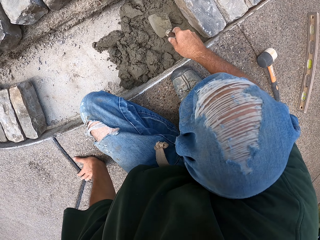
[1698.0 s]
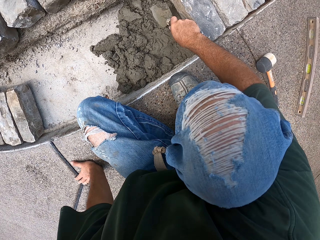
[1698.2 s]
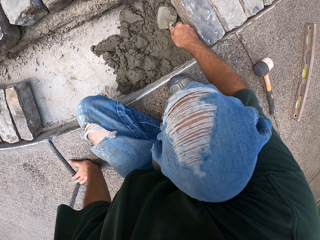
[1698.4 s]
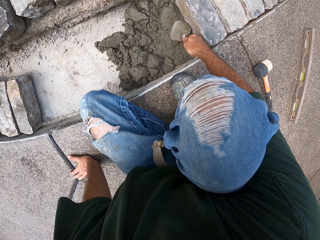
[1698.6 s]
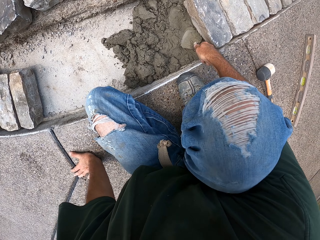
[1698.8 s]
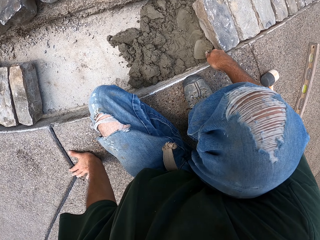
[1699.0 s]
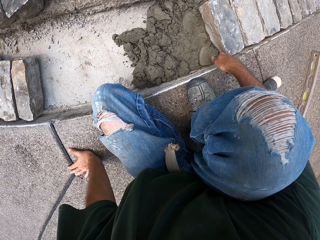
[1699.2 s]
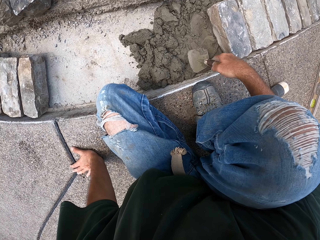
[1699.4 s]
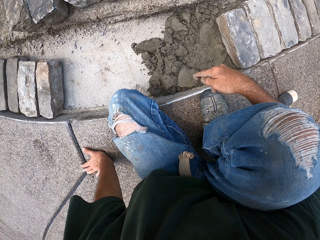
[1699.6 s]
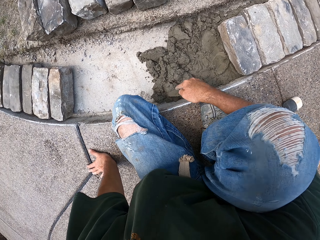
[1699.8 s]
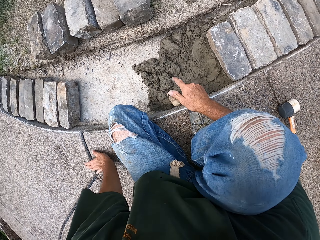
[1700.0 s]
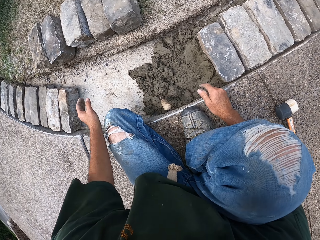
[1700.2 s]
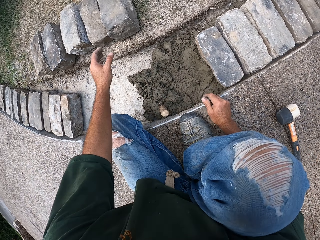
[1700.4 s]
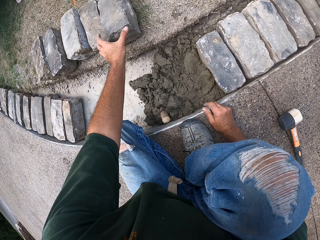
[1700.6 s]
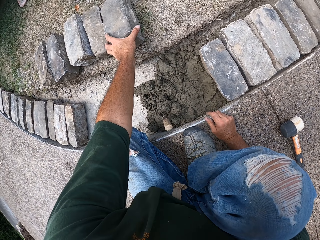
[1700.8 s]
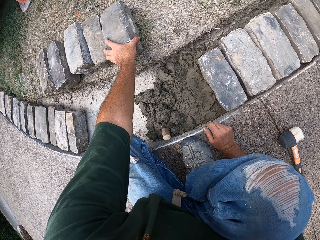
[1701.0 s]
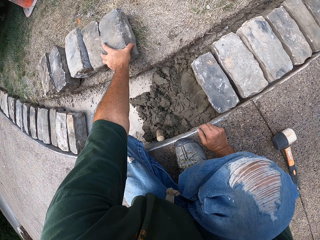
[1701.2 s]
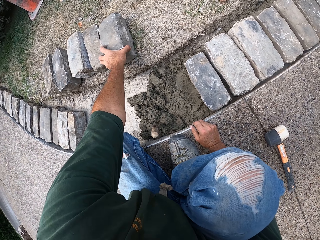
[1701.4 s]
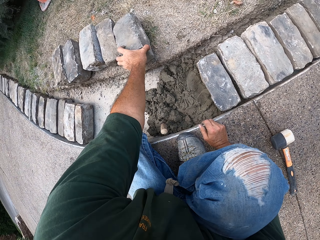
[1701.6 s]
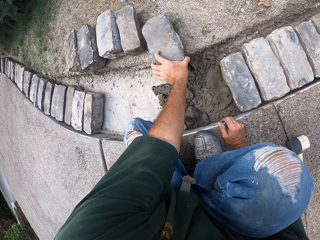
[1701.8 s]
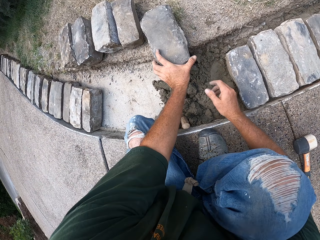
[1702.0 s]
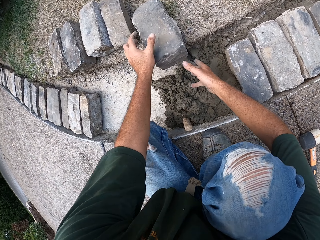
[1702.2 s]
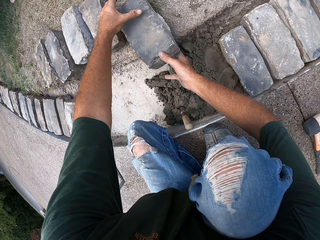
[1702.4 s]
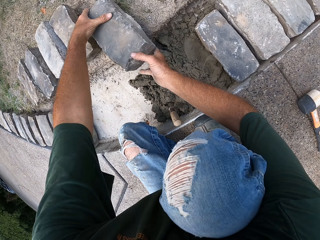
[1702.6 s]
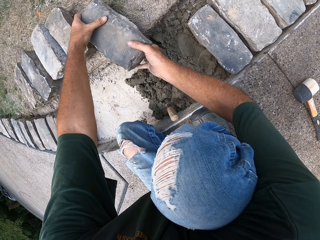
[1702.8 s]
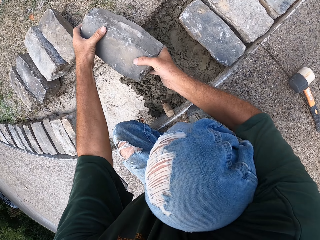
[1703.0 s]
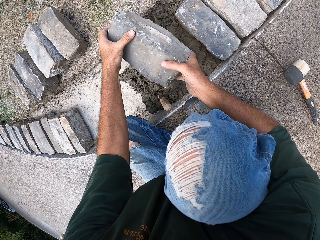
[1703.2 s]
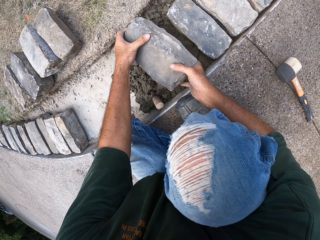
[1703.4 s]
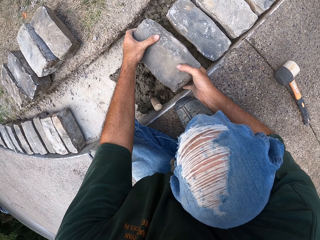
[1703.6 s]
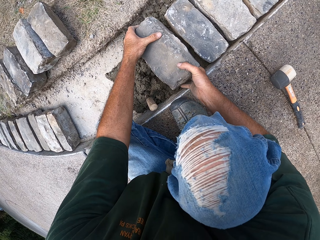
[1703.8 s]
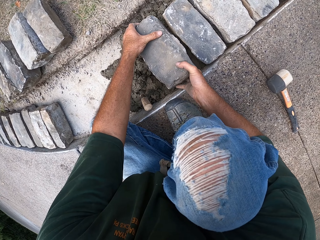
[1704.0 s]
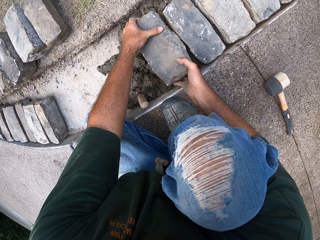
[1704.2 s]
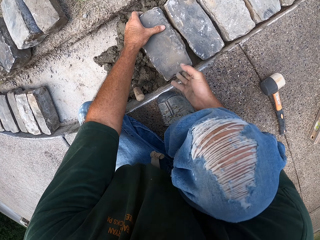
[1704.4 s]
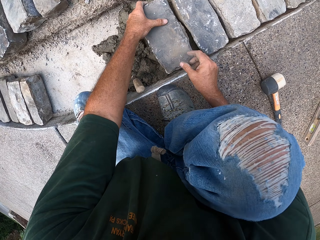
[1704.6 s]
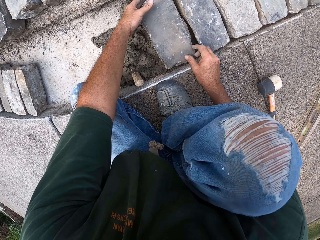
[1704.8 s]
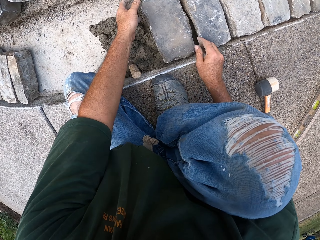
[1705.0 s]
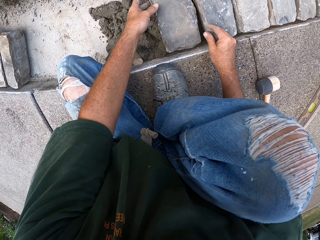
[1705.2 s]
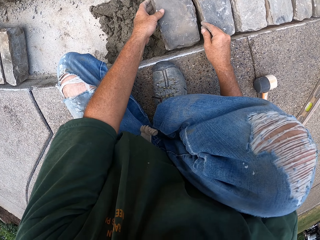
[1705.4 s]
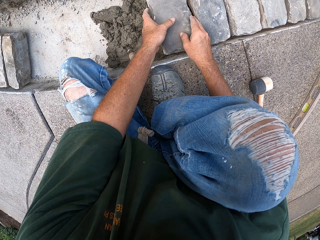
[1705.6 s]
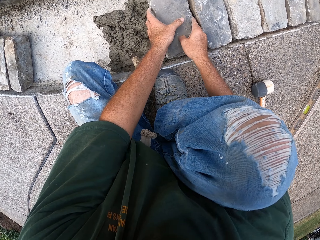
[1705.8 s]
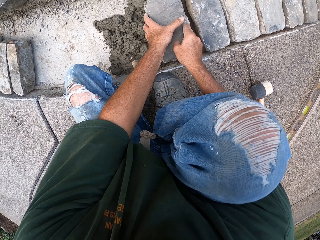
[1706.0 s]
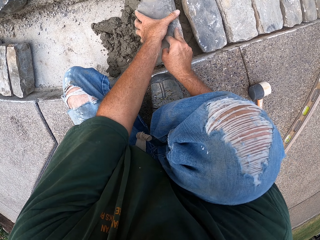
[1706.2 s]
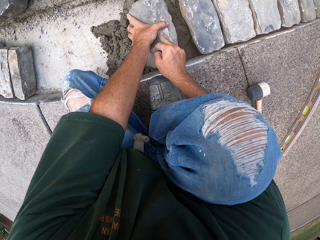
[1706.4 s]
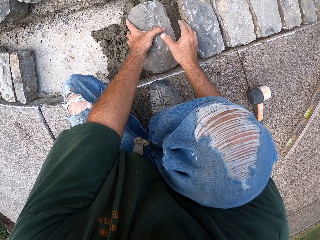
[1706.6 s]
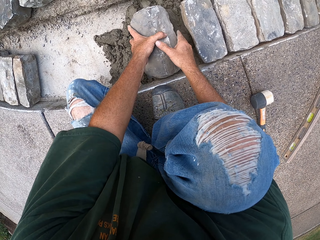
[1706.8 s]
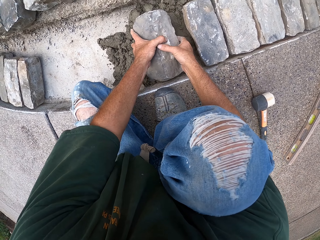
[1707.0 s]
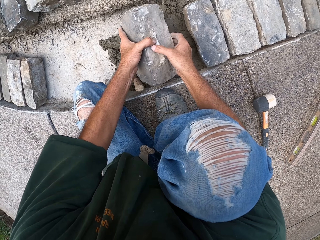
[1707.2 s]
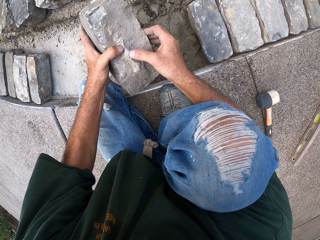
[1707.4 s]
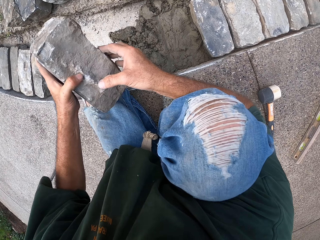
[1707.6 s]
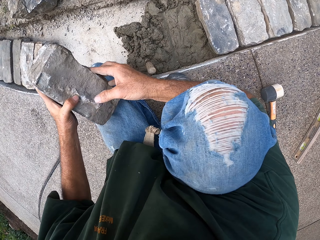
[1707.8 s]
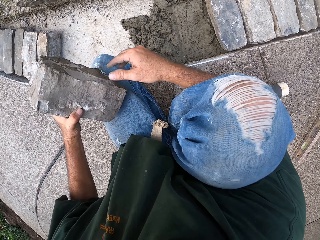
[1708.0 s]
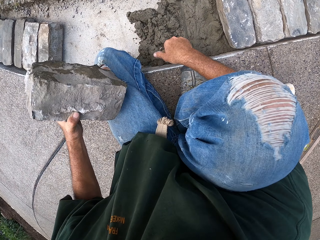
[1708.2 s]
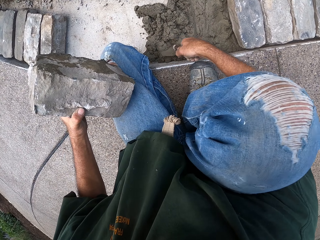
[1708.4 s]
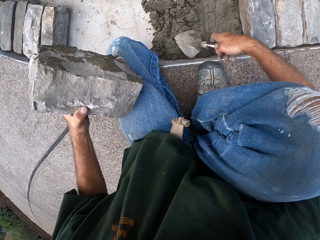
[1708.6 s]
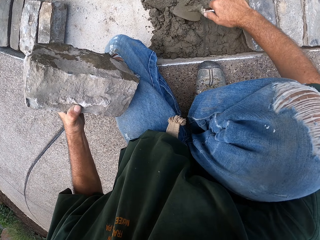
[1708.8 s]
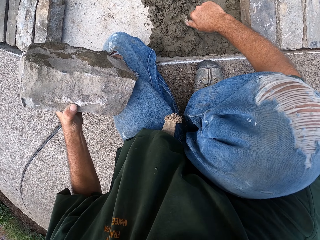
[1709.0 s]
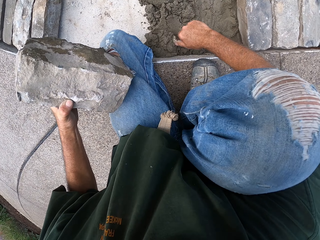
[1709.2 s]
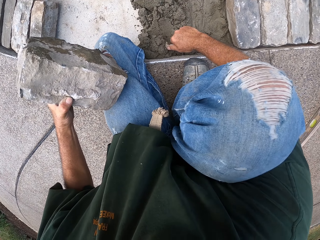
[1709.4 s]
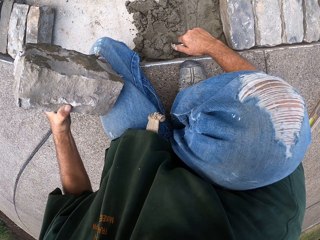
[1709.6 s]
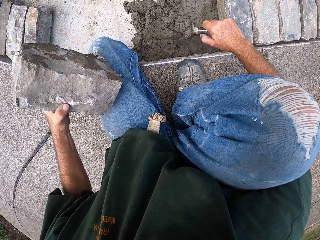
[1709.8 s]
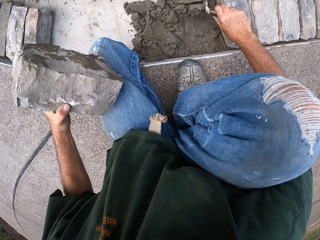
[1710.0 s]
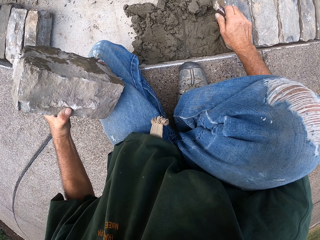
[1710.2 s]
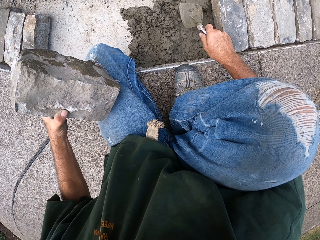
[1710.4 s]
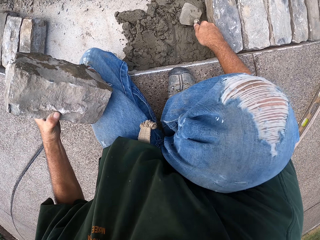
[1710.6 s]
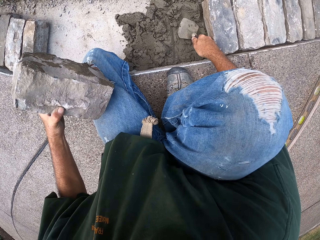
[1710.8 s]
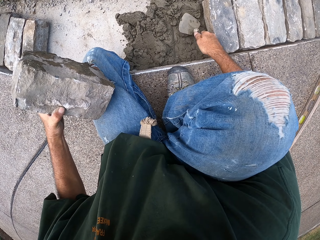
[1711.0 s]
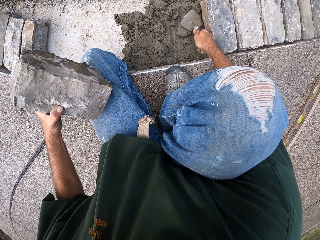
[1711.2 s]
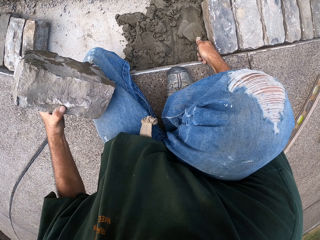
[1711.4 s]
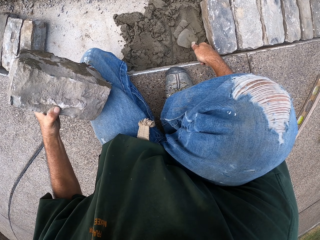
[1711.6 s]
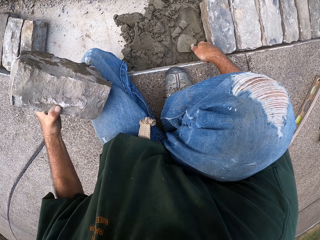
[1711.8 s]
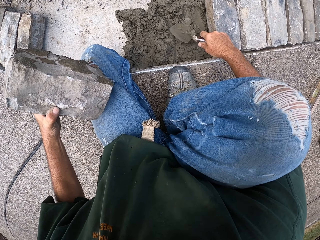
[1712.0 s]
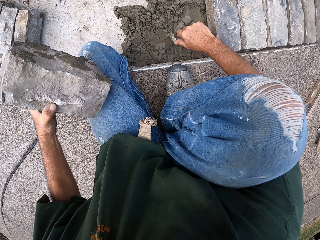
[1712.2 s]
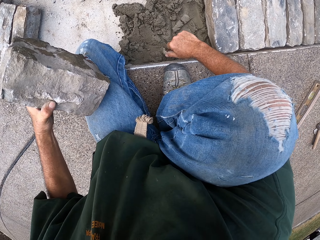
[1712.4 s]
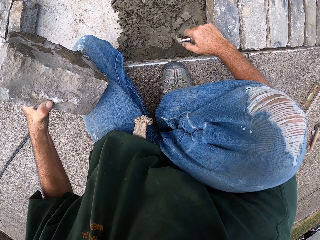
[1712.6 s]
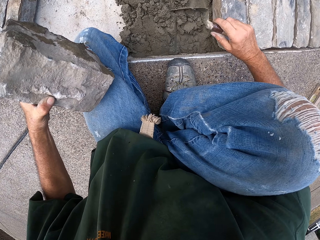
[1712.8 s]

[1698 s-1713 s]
The camera wearer picks up a brick. They put a stone in the furrow. They fix the brick. They remove the stone from the furrow. They pick up a masonry trowel. They spread sand with the trowel. They level the concrete.

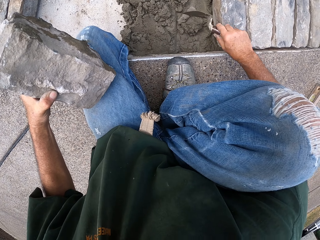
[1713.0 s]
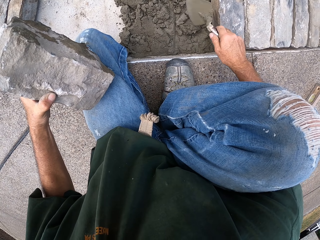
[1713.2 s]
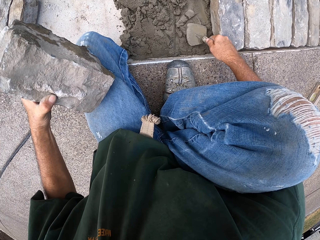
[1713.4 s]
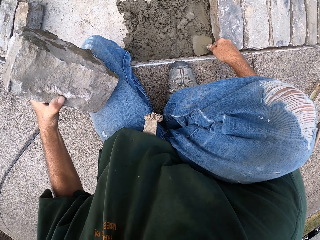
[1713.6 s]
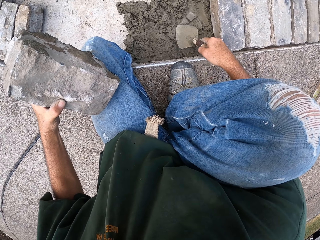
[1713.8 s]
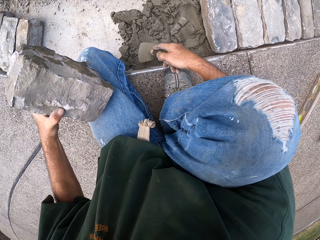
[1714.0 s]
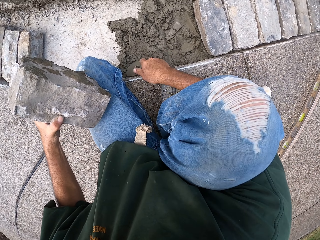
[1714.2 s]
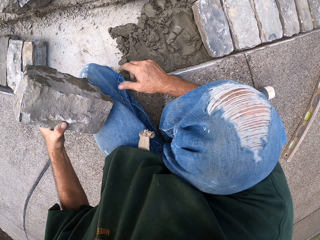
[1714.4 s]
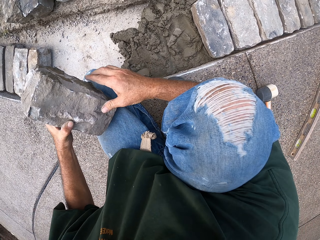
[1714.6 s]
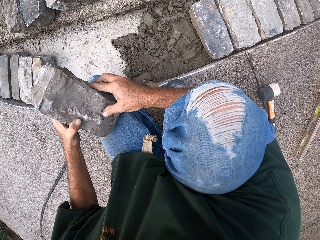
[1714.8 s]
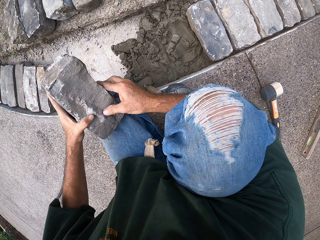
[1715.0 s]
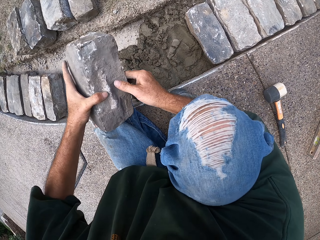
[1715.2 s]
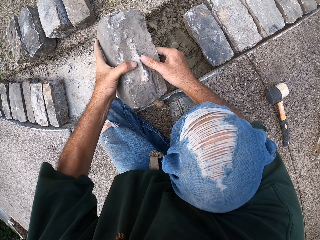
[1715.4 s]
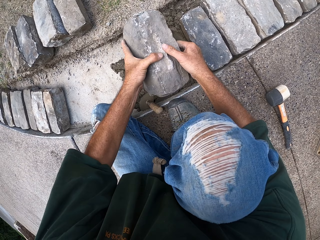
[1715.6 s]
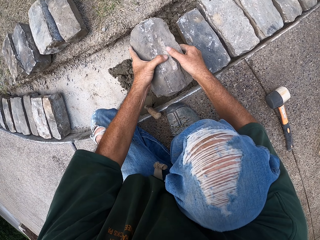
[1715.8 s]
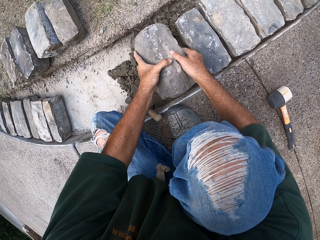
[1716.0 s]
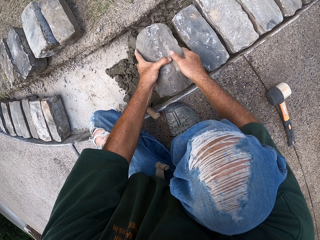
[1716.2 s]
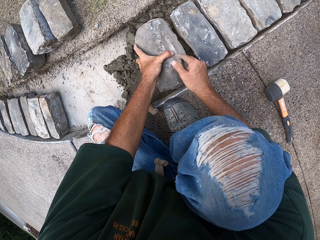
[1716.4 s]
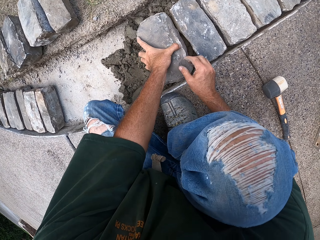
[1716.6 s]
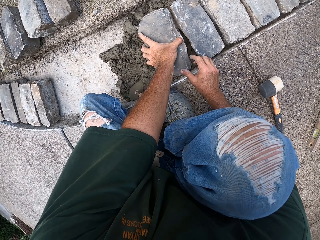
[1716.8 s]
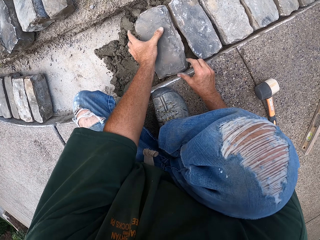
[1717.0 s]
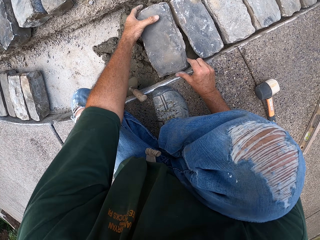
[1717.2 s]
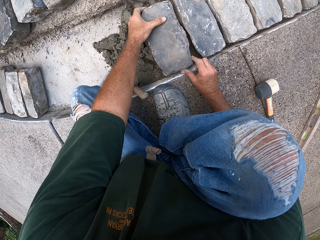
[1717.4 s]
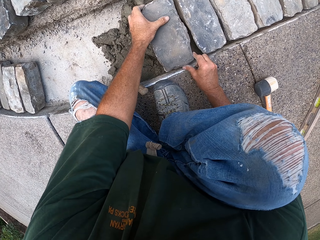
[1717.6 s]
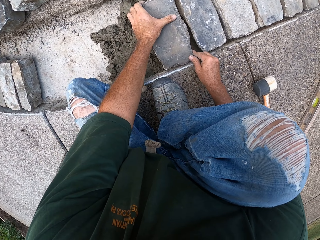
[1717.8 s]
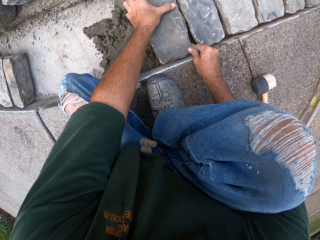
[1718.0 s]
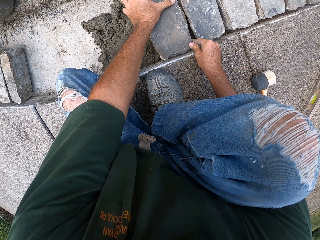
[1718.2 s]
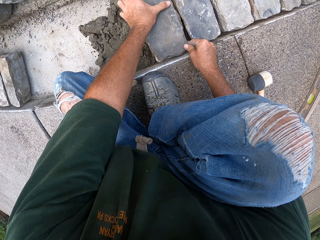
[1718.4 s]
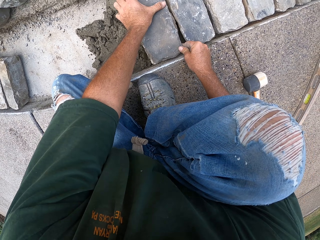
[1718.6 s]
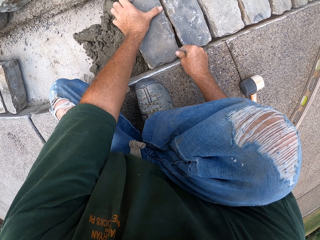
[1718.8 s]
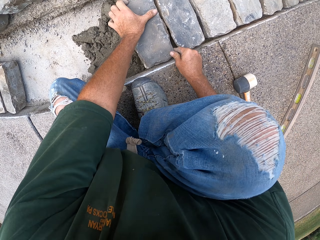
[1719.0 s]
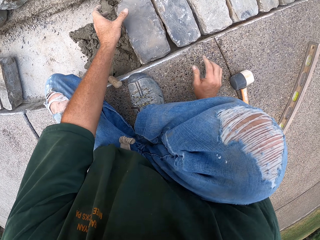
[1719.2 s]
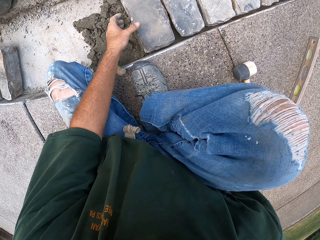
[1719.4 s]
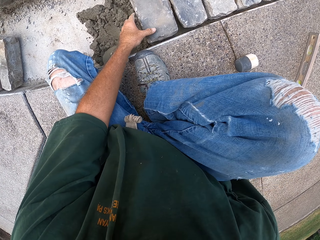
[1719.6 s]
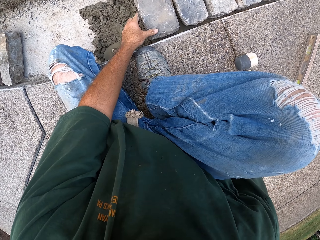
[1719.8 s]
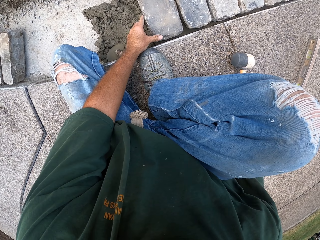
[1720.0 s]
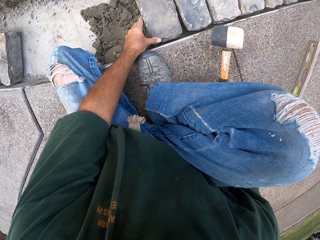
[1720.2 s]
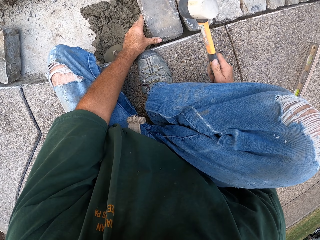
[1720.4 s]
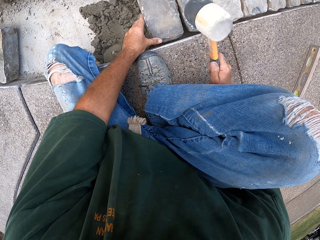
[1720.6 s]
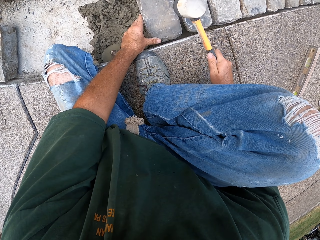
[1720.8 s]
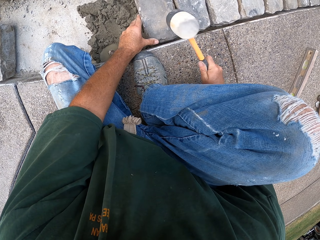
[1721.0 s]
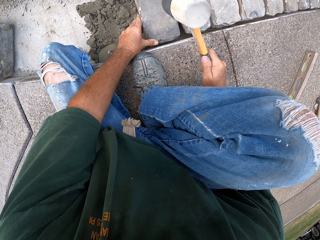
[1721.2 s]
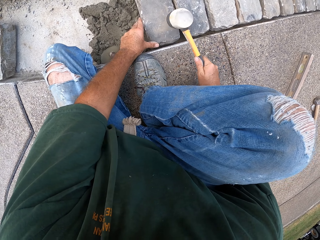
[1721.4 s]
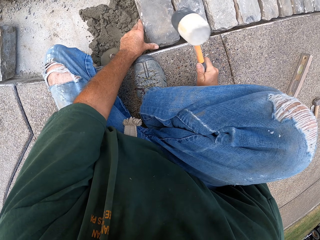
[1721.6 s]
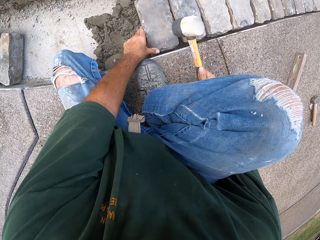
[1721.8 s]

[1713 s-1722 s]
The camera wearer drops the masonry trowel. They fix the brick. They put a stone in the furrow. They adjust the stone. They pick up a hammer. They hit the brick with the hammer.
